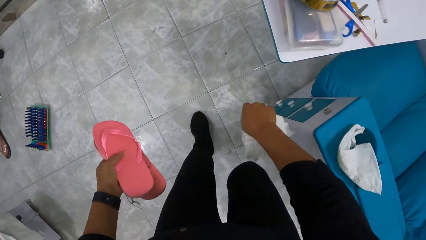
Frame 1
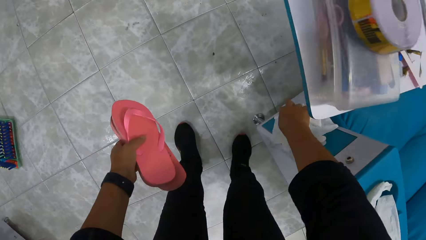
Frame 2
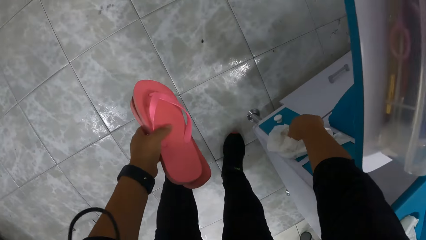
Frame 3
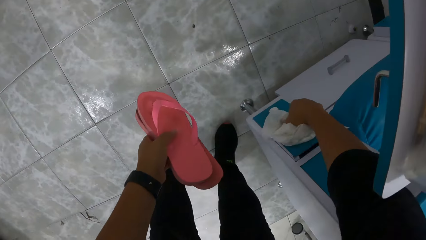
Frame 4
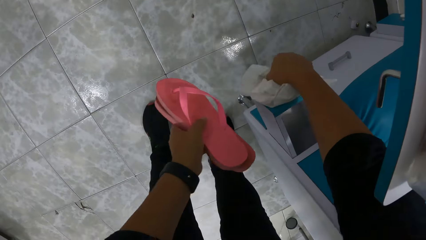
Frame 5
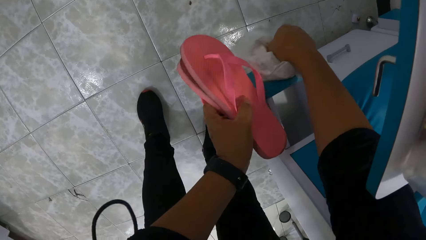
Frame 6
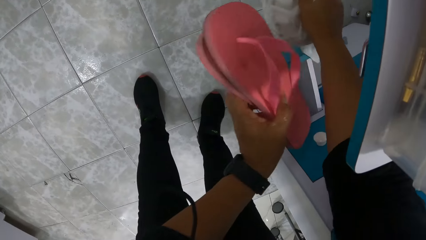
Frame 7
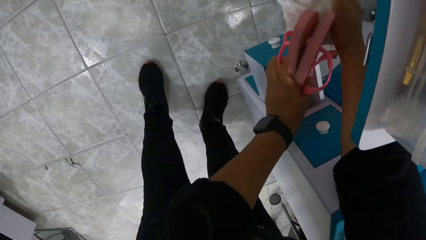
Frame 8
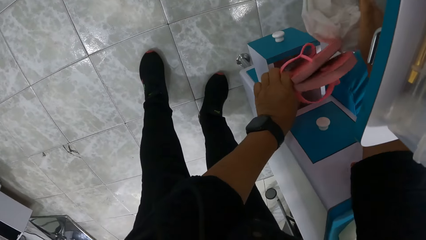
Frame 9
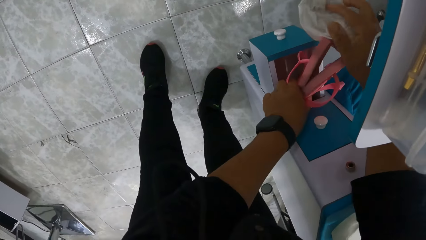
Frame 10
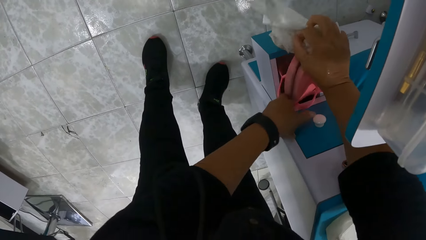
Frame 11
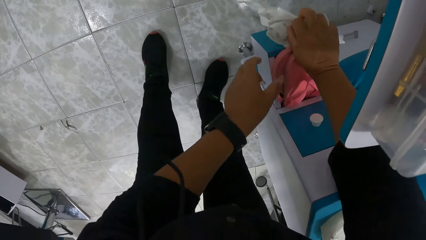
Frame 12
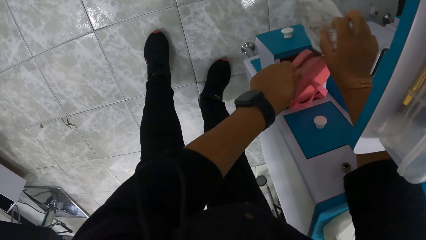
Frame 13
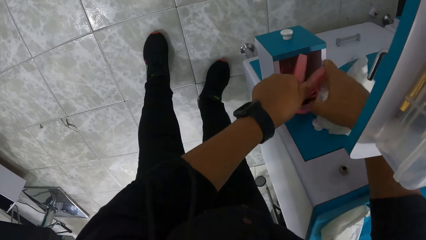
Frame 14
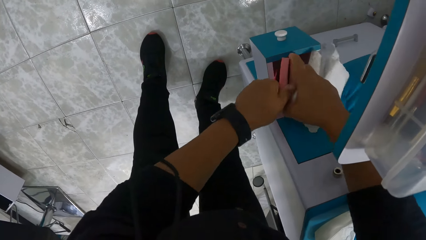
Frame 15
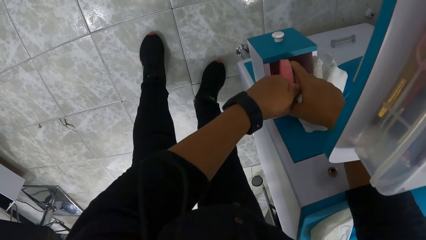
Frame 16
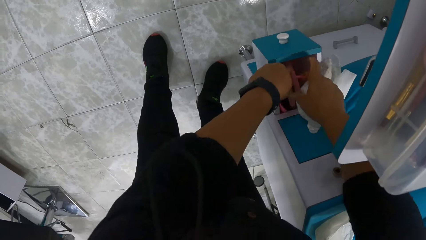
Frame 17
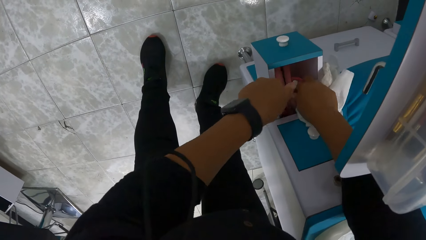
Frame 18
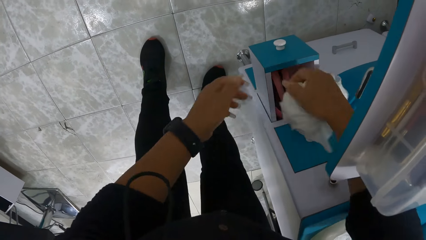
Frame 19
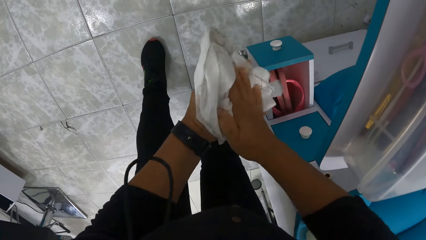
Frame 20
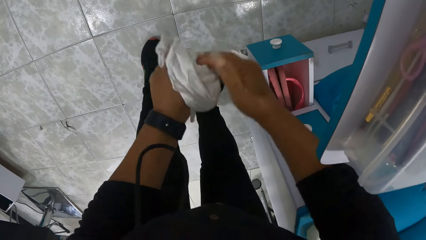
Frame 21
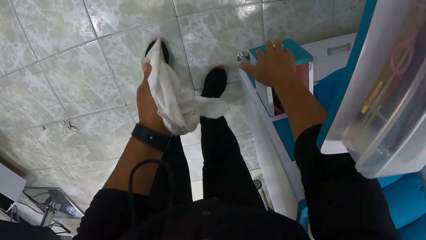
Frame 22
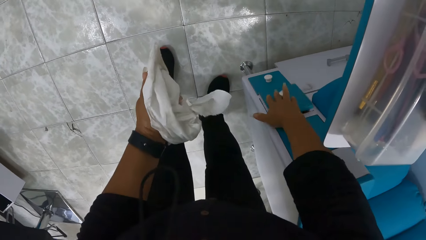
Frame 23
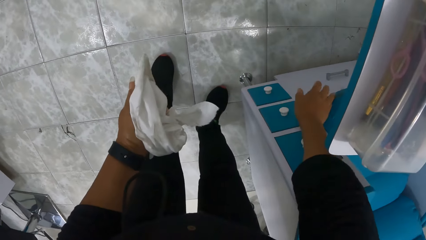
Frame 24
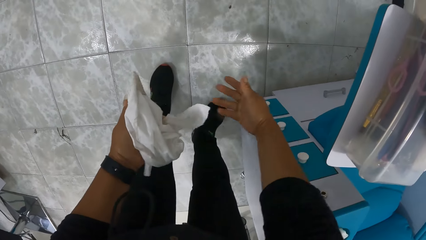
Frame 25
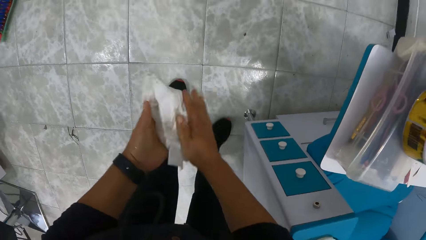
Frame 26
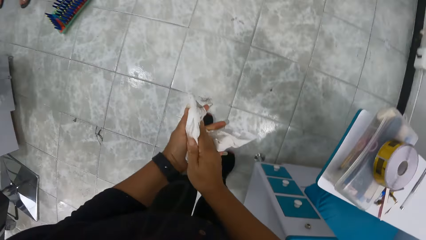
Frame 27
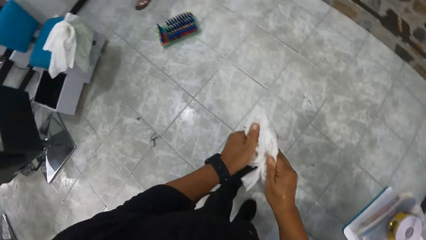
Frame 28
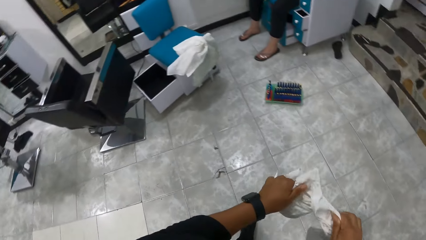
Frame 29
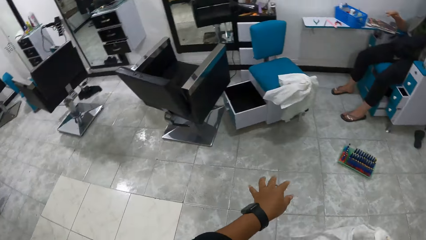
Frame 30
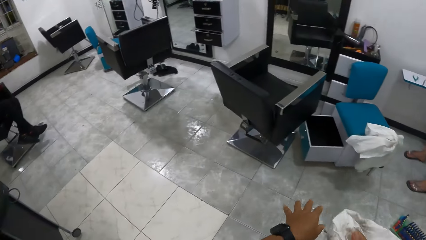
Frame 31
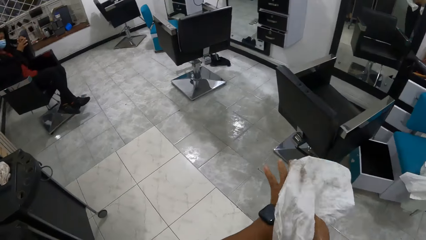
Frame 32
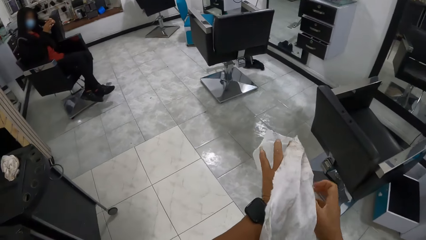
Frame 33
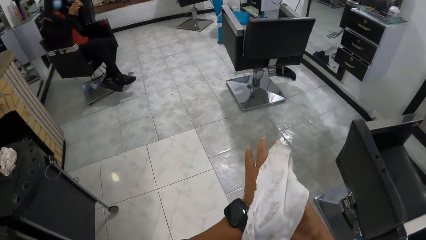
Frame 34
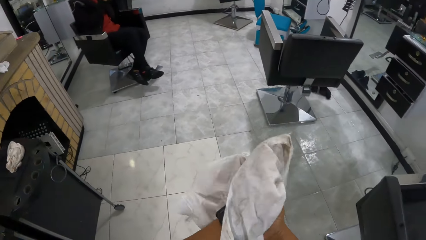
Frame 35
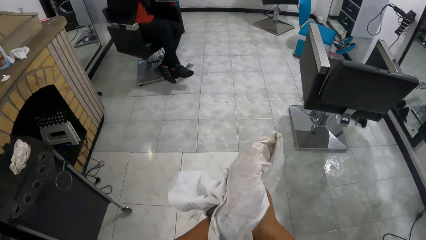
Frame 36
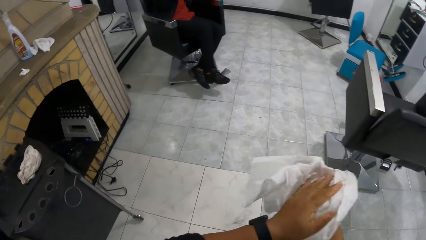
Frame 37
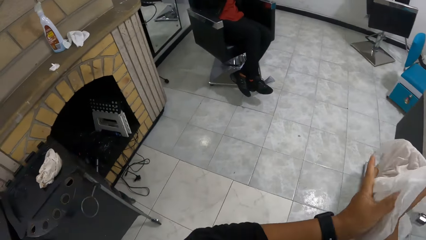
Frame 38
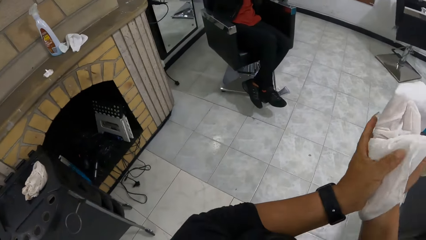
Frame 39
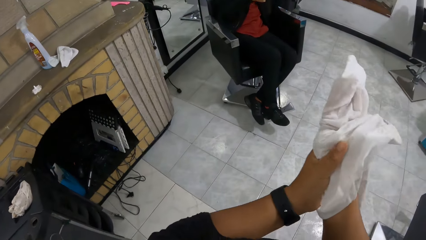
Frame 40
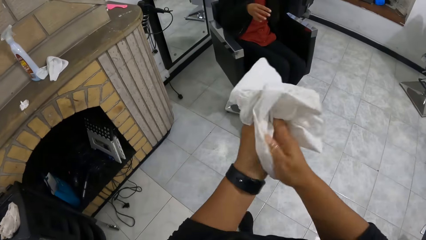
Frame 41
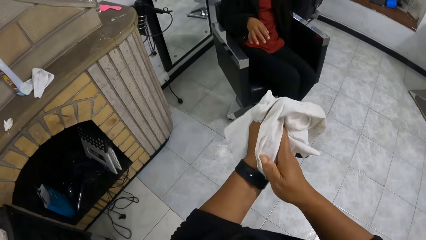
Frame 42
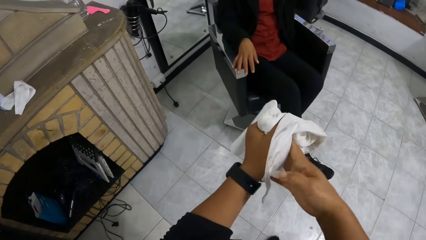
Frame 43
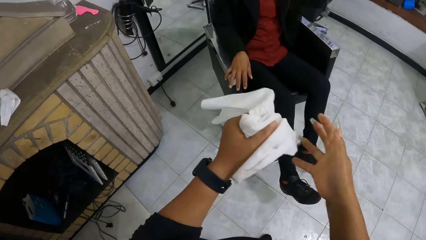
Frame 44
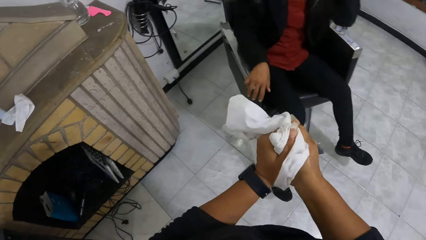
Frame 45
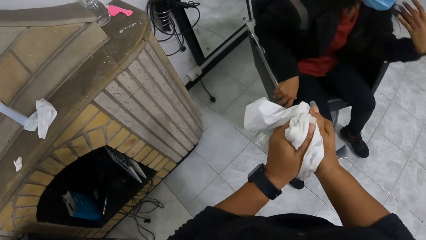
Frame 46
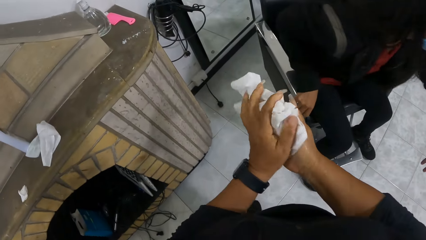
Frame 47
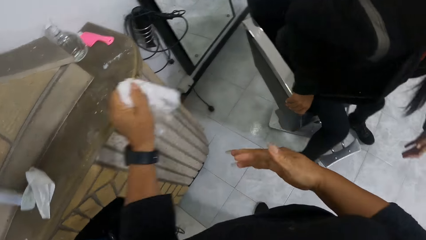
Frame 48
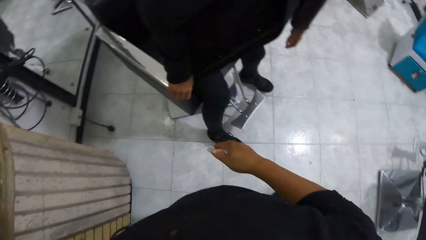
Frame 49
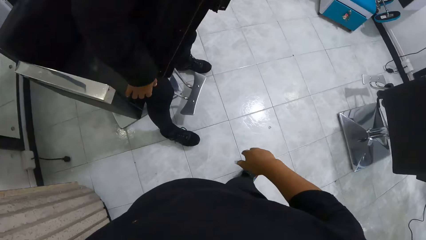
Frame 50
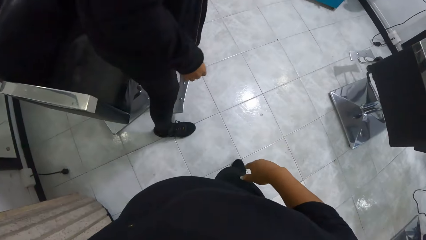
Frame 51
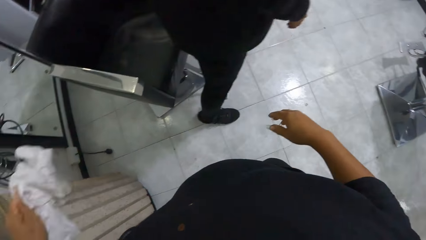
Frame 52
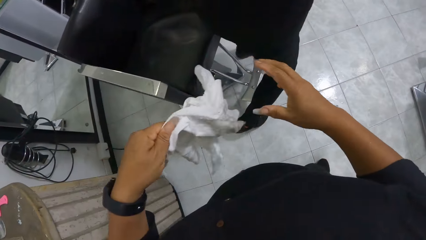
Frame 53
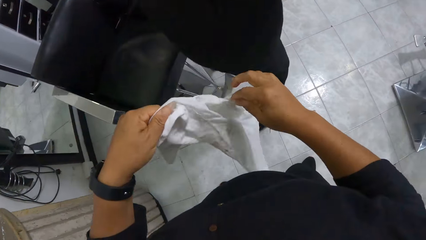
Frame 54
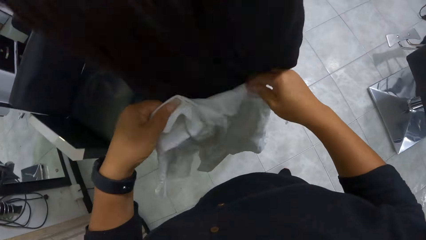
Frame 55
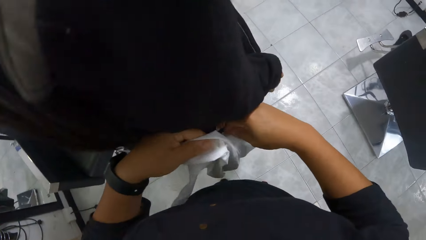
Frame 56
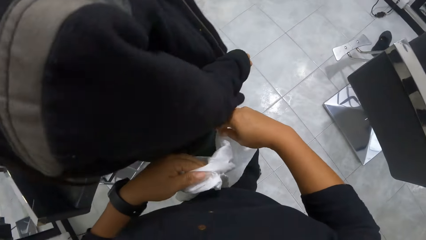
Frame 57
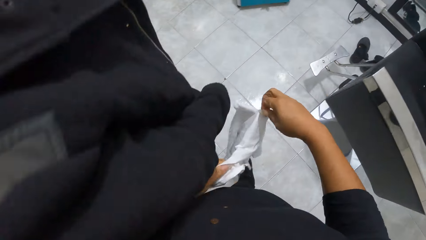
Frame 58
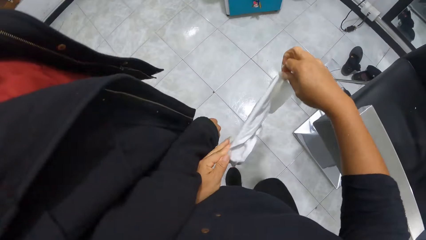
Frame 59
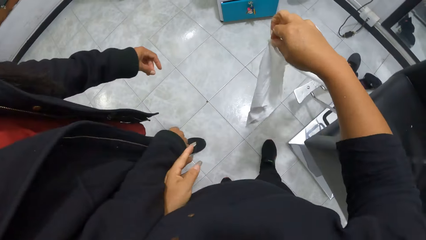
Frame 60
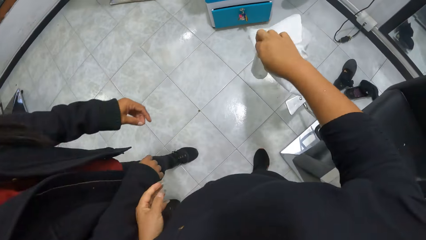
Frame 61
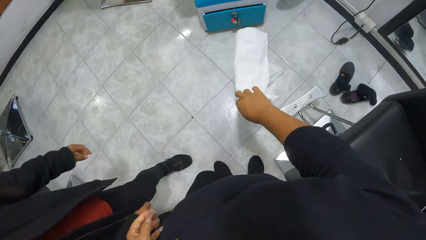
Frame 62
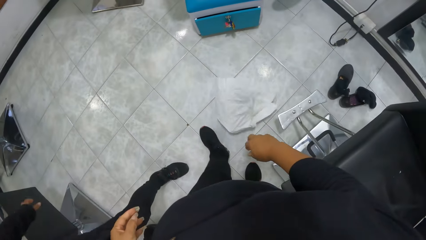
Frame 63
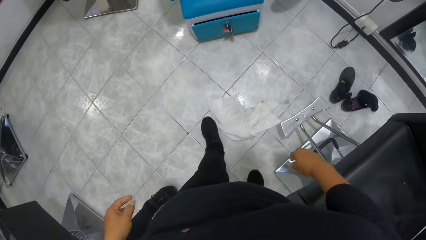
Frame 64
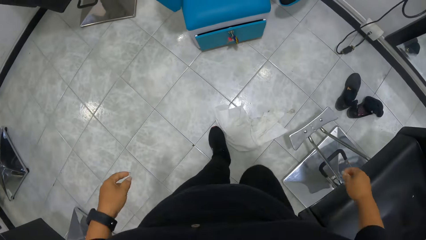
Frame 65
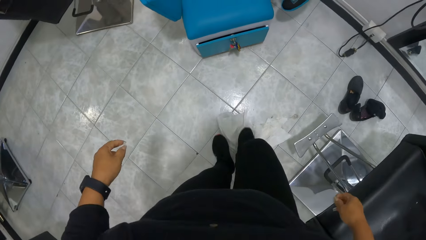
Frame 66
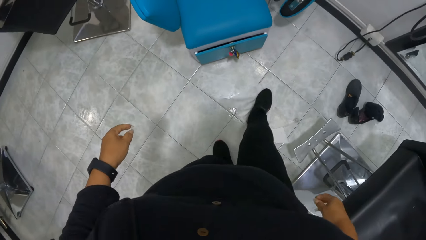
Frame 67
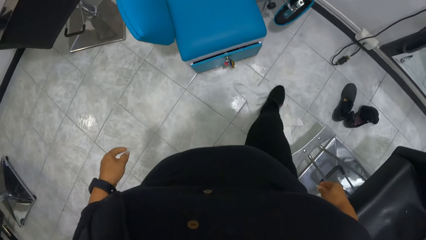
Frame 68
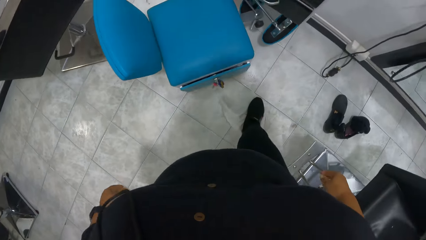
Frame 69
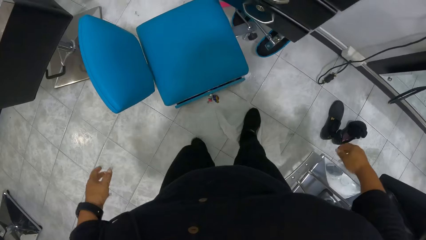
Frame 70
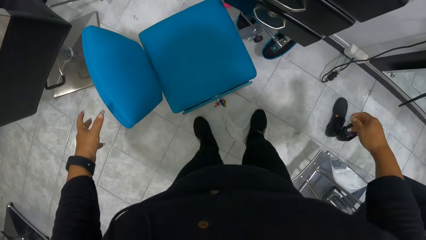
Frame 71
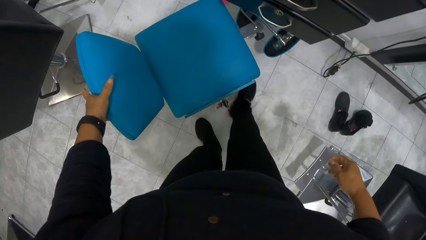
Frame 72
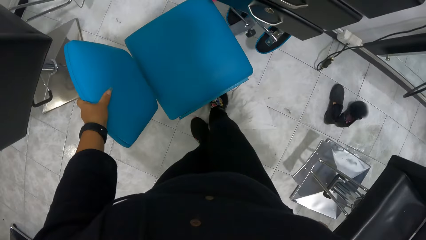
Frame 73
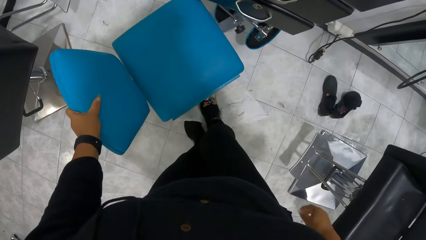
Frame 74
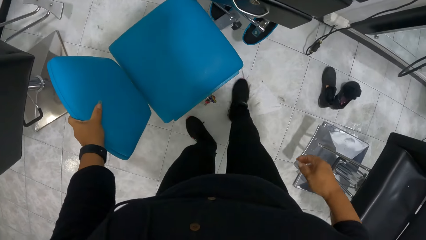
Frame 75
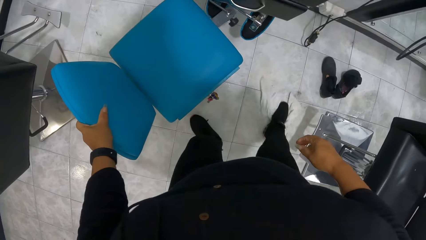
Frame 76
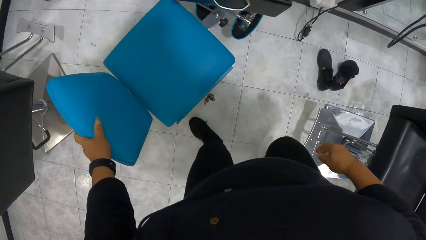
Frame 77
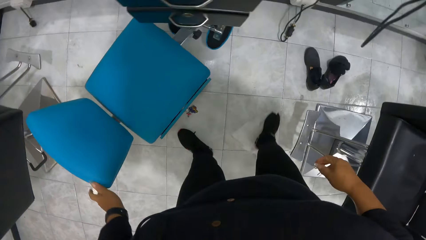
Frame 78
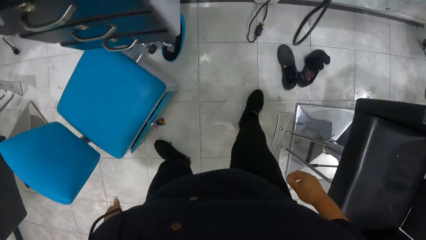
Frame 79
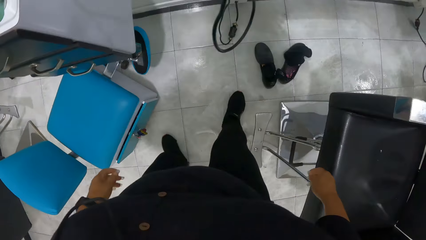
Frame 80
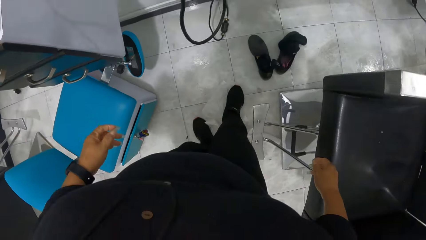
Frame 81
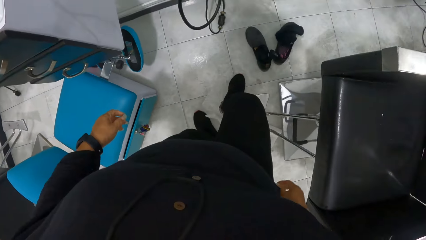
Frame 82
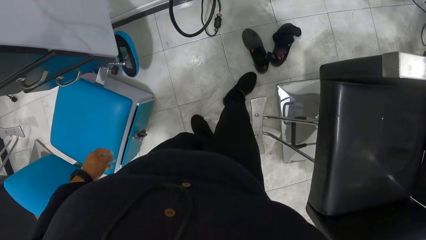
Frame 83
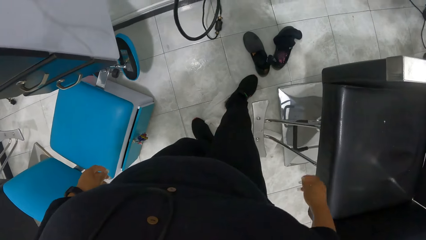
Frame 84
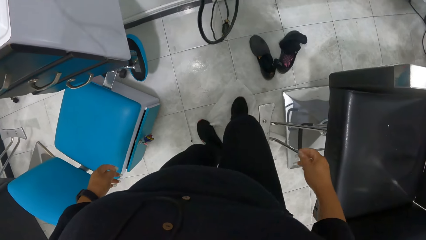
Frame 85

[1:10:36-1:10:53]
The camera wearer opens a drawer of a shelf with her right hand. She puts the pair of slippers in her left hand in the drawer of the shelf with both hands. She passes the white cloth in her right hand to her left hand. She closes the drawer of the shelf with her right hand. She cleans both hands with the white cloth in her left hand. She walks. A woman stands up from a chair. The camera wearer puts the towel aside. She holds the towel. She drops the white cloth on the floor with her right hand. She cleans the floor with the white cloth on the floor with her right hand.
